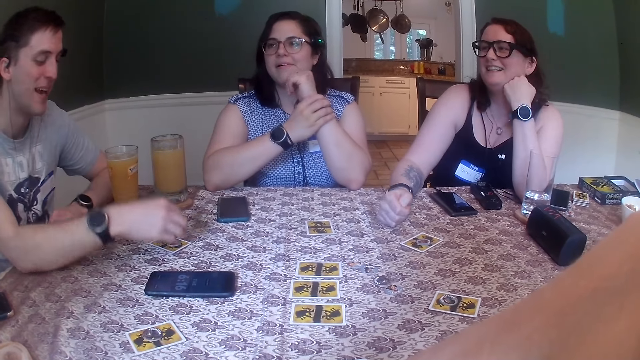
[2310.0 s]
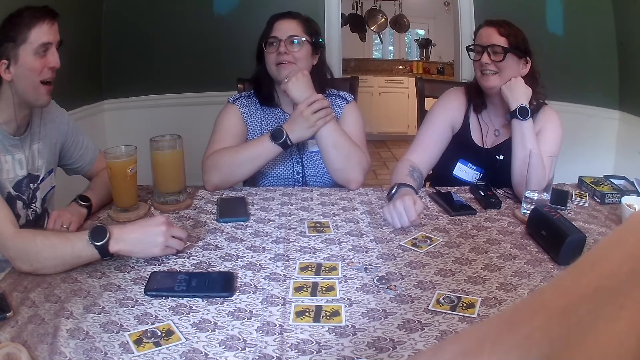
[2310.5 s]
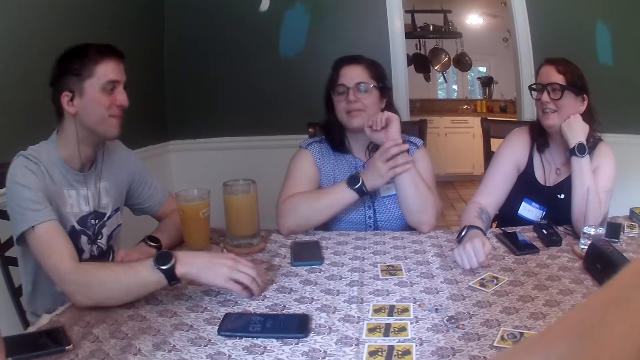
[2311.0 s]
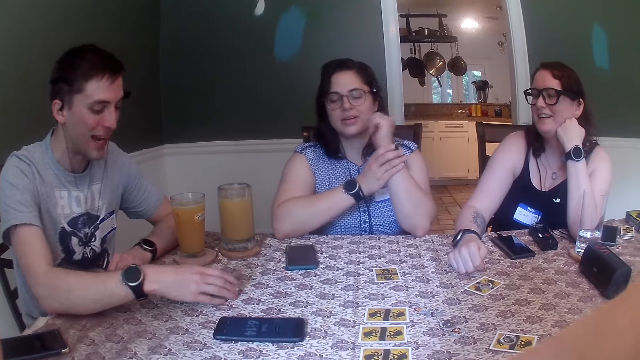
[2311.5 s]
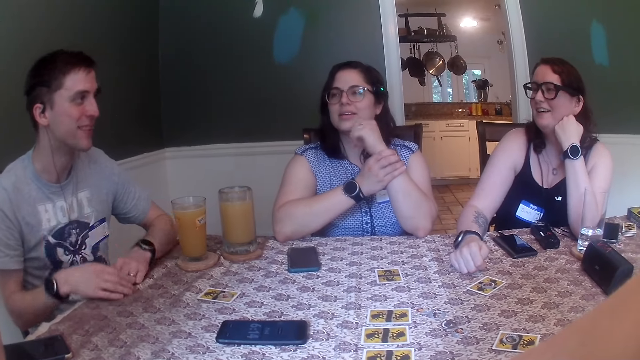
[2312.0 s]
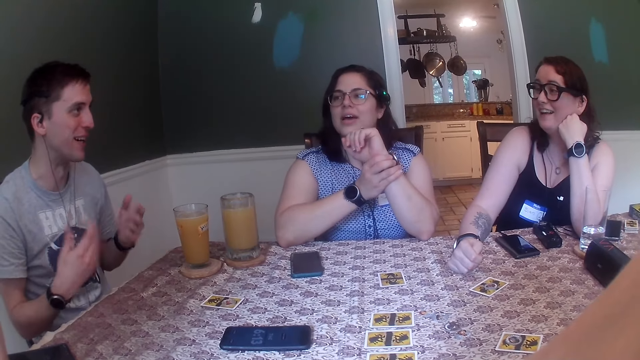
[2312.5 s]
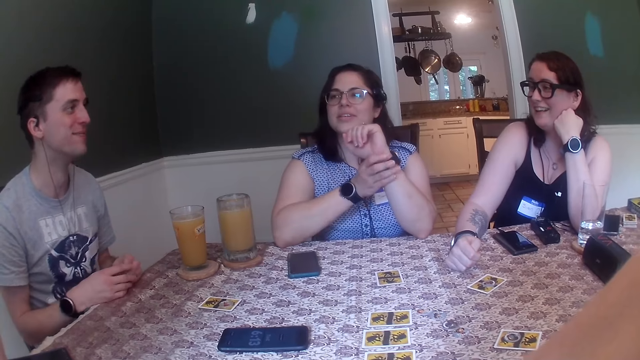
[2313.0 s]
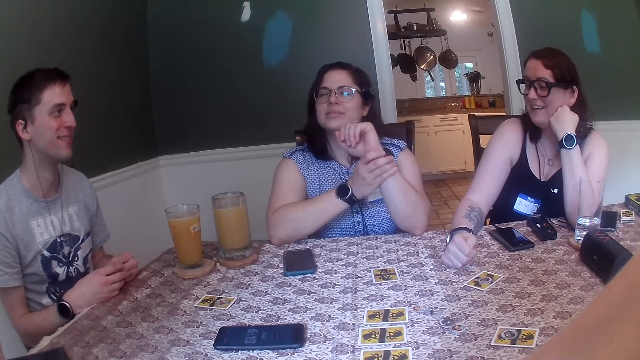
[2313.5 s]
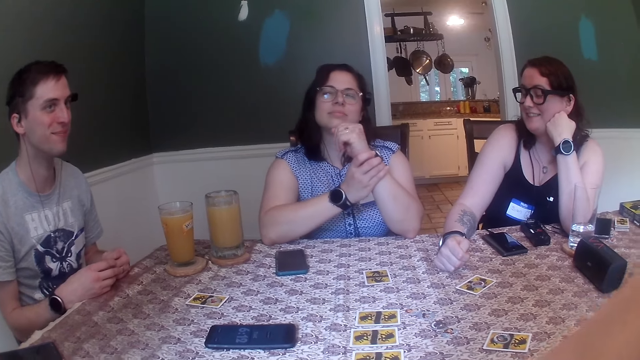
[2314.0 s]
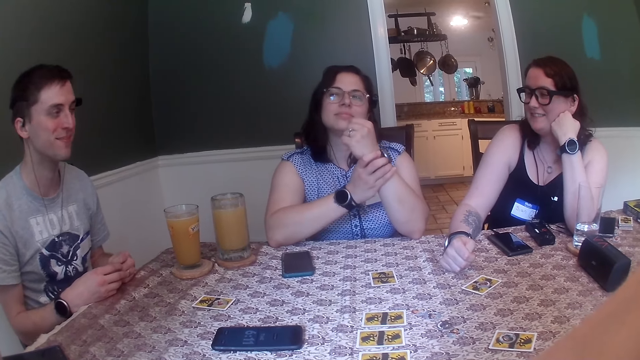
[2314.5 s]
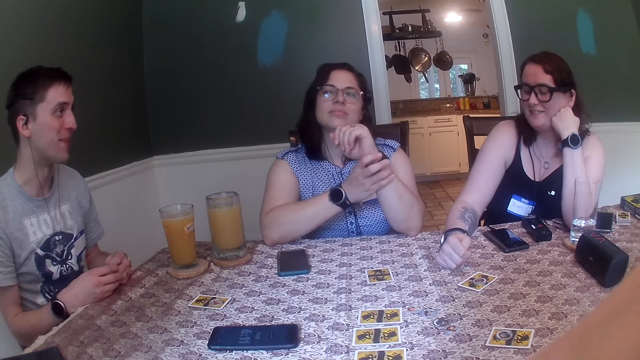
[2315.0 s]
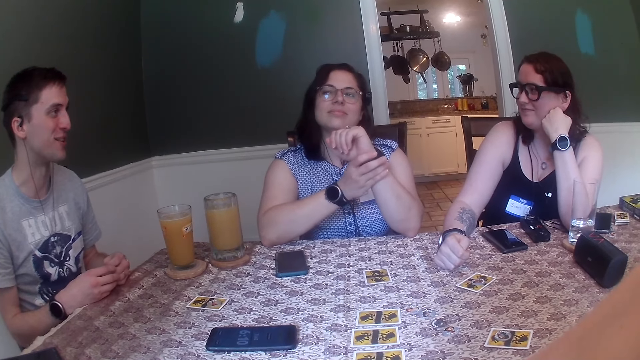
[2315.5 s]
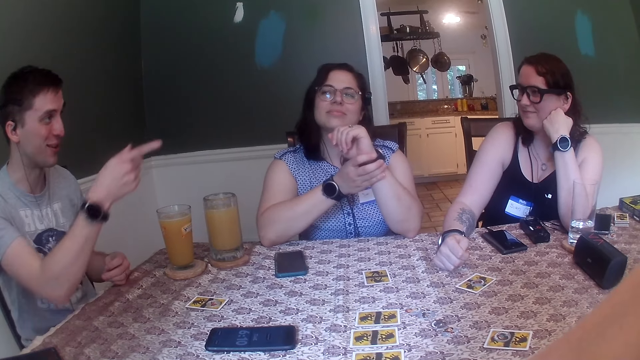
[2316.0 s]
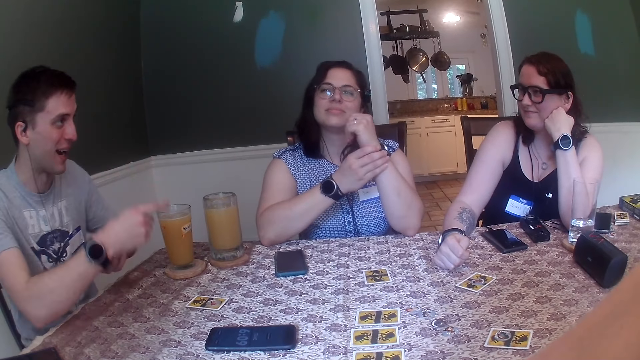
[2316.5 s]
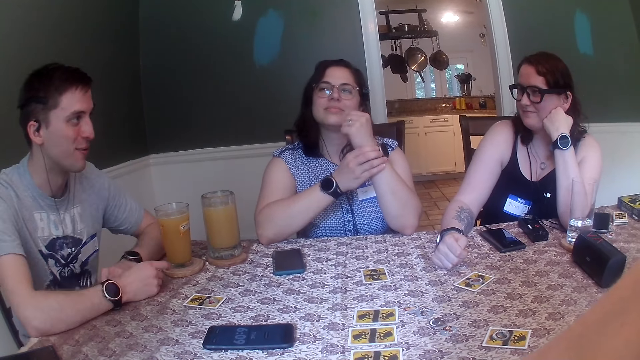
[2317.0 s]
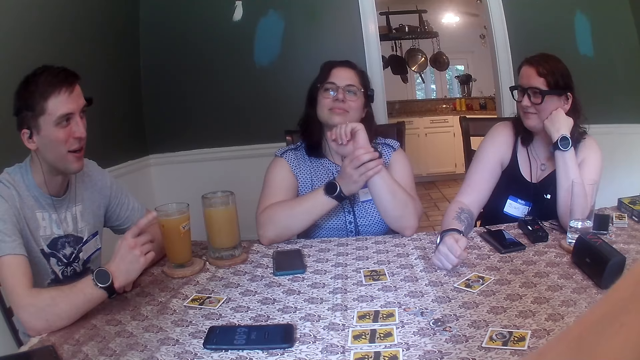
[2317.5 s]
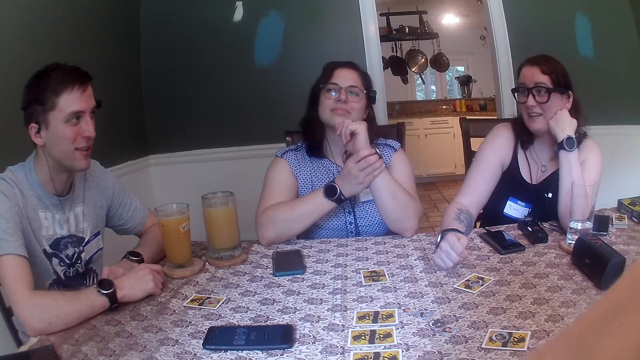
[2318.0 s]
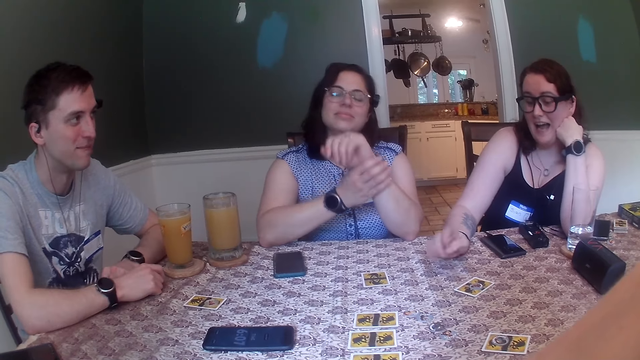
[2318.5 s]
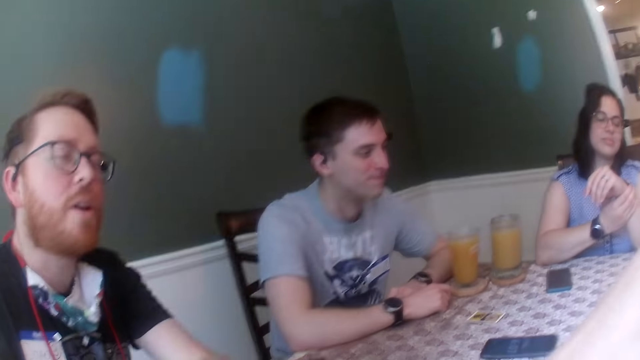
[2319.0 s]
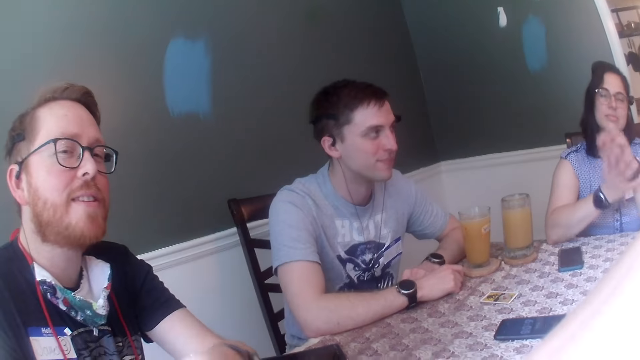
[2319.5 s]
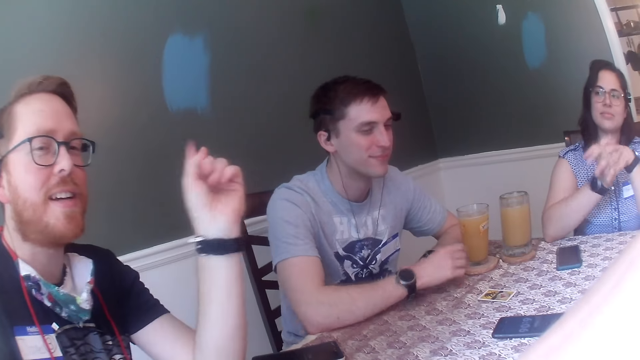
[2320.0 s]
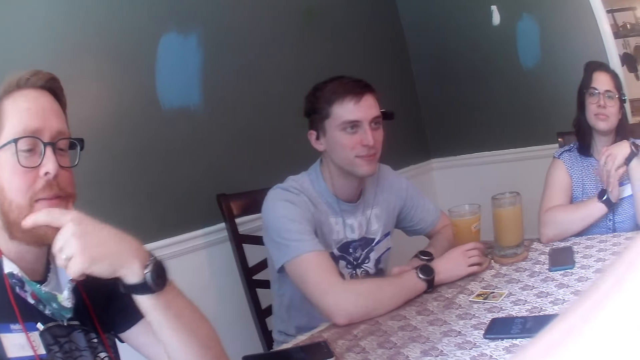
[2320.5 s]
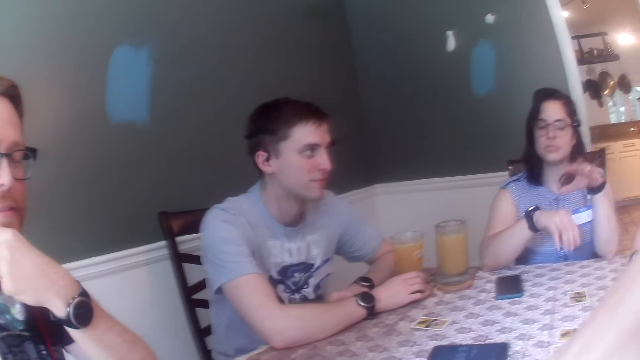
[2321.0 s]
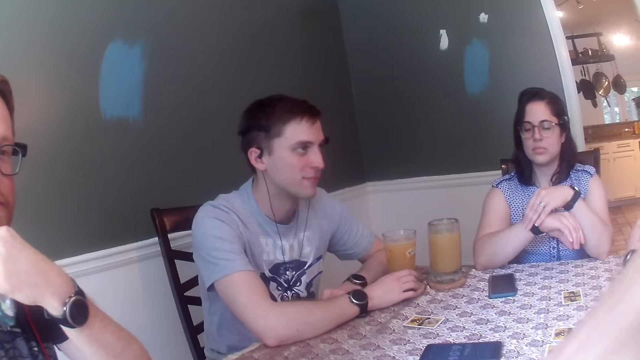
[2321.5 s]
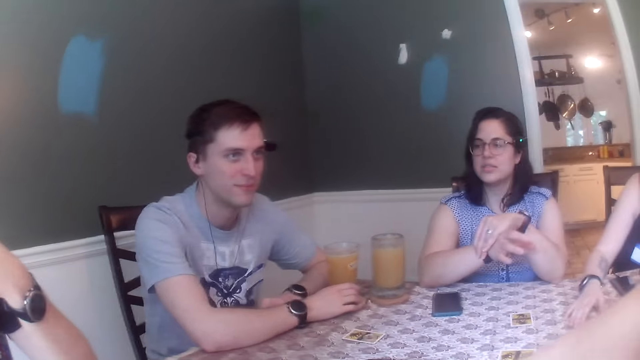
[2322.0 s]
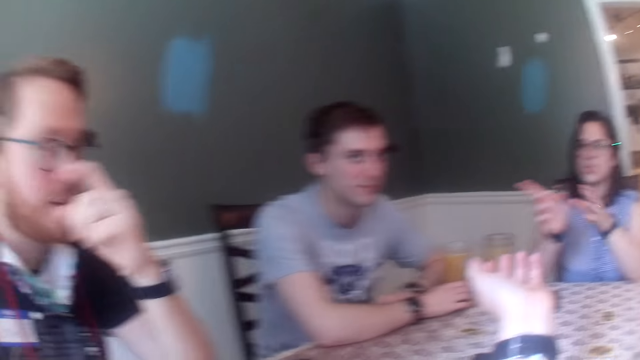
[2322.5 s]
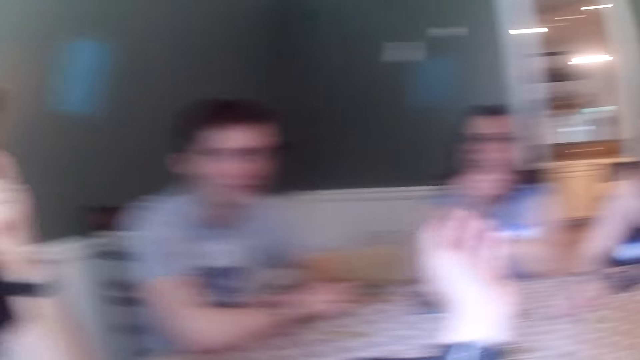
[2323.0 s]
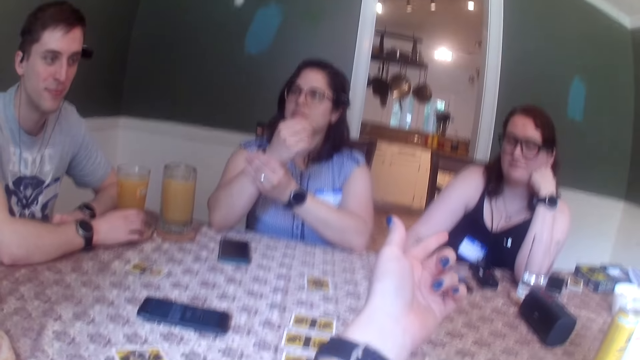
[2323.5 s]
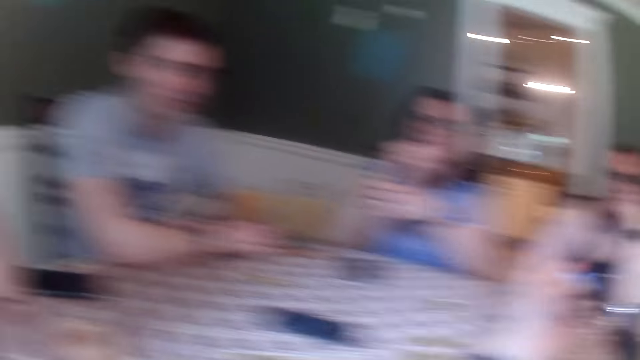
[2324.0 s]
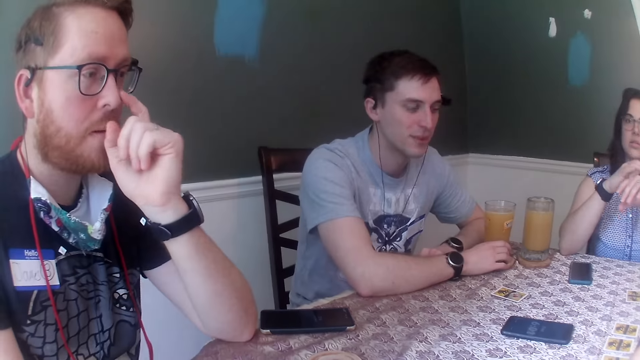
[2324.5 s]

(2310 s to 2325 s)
A man converses with a woman. Another man picks the token on the card with his right hand. The other man converses with another woman. He adjusts the card together with the tile on the table with his right hand. The first man converses with the camera wearer. The first woman adjusts a wristwatch on her right hand with her left hand.

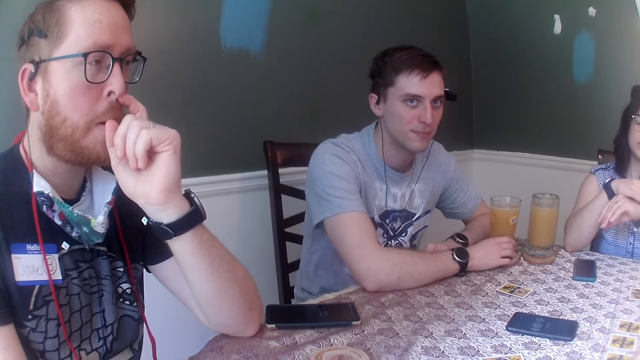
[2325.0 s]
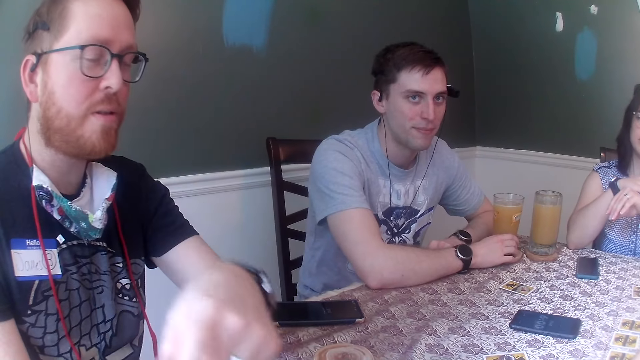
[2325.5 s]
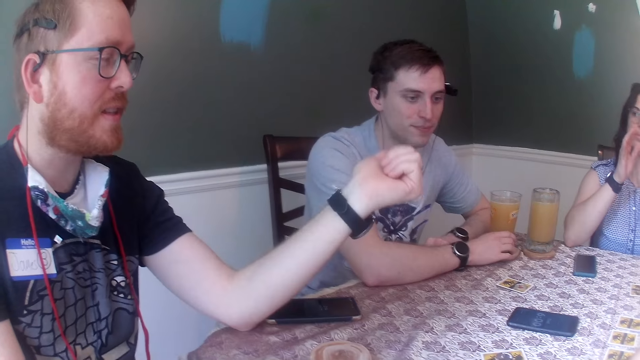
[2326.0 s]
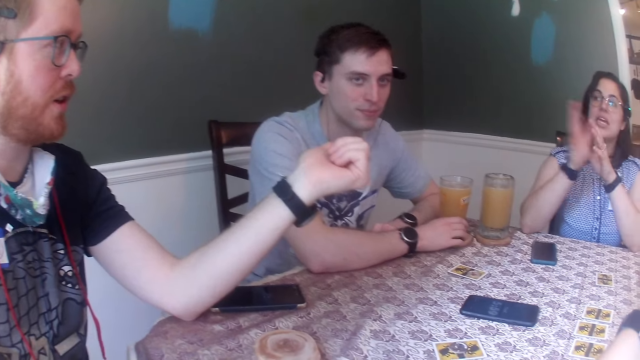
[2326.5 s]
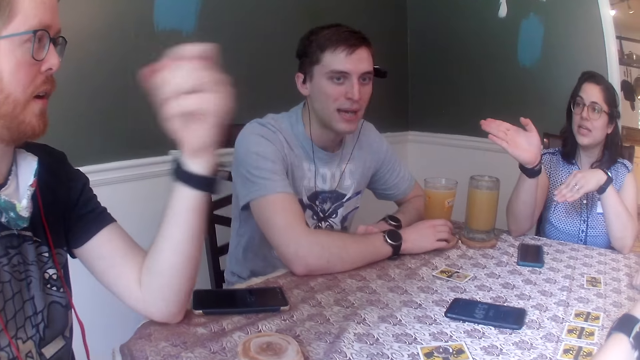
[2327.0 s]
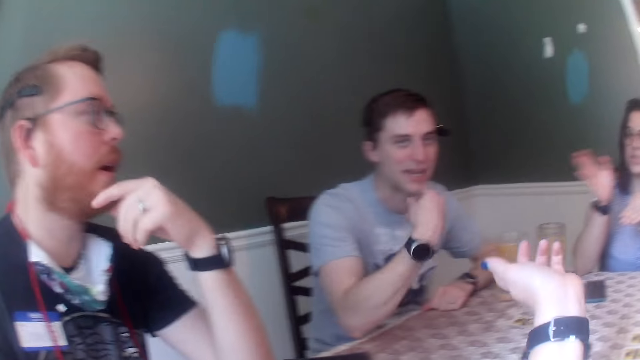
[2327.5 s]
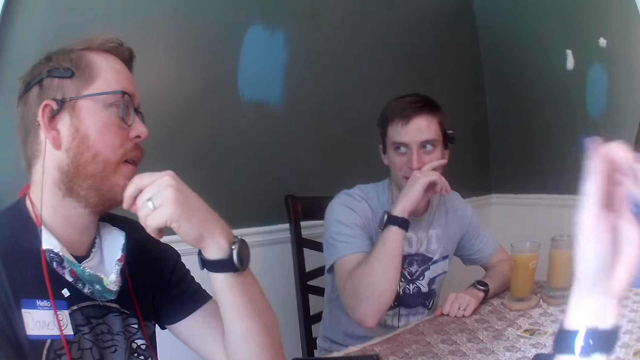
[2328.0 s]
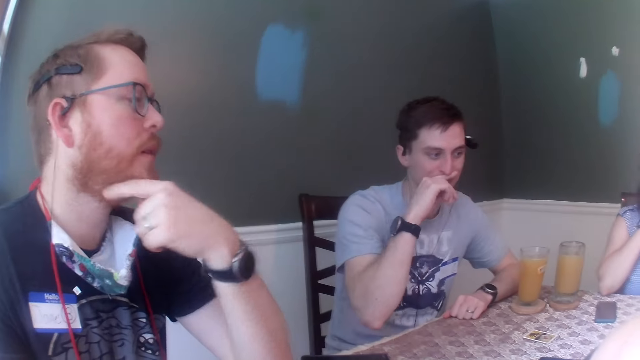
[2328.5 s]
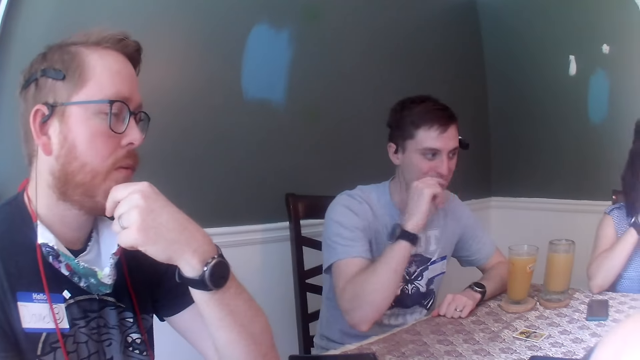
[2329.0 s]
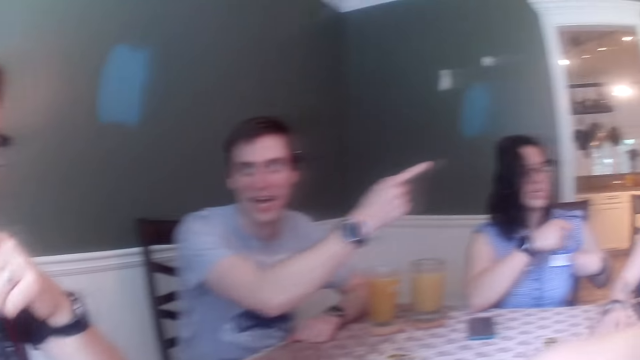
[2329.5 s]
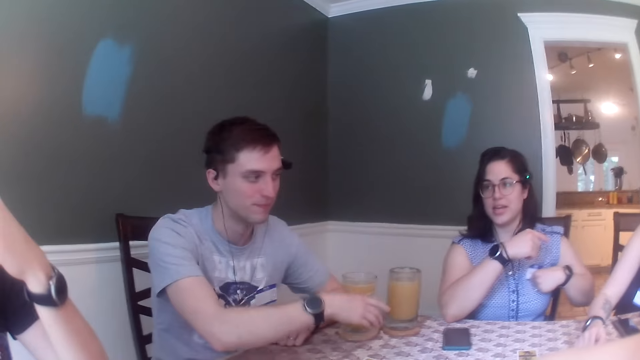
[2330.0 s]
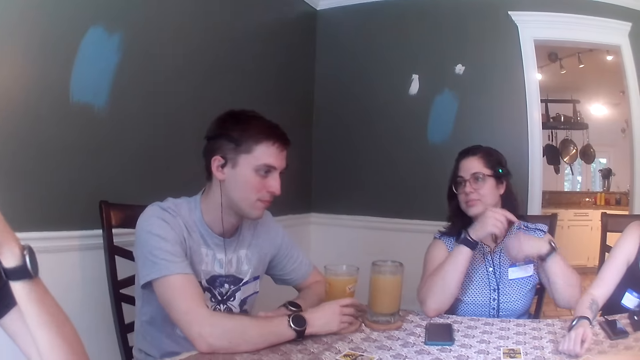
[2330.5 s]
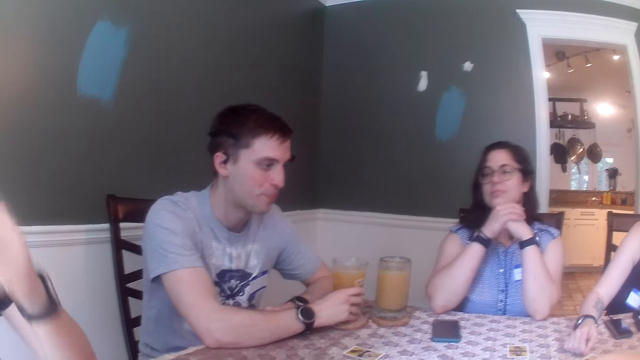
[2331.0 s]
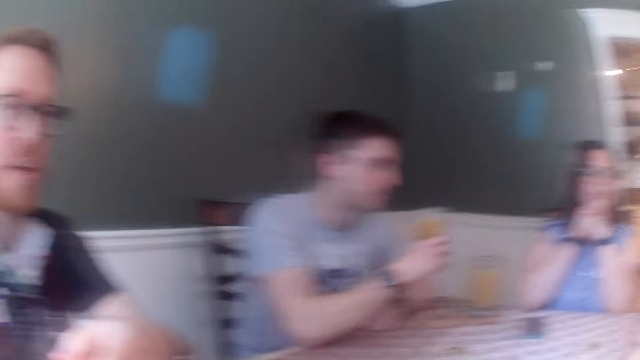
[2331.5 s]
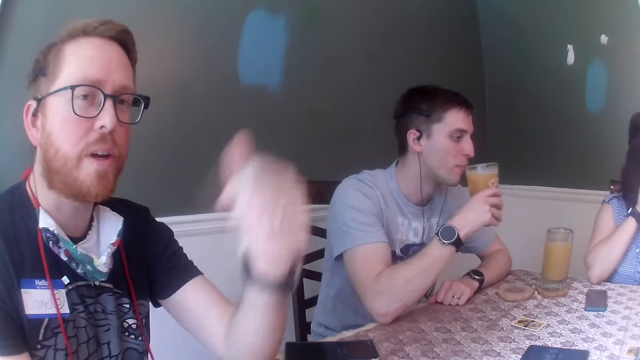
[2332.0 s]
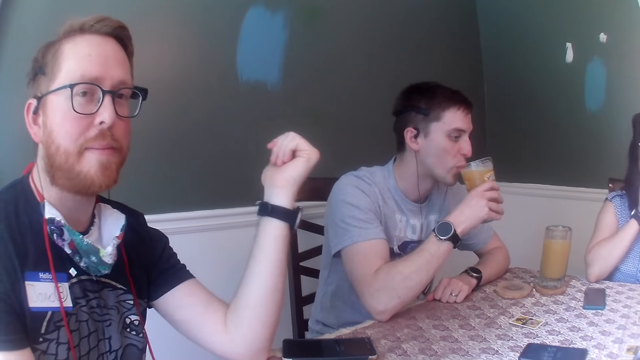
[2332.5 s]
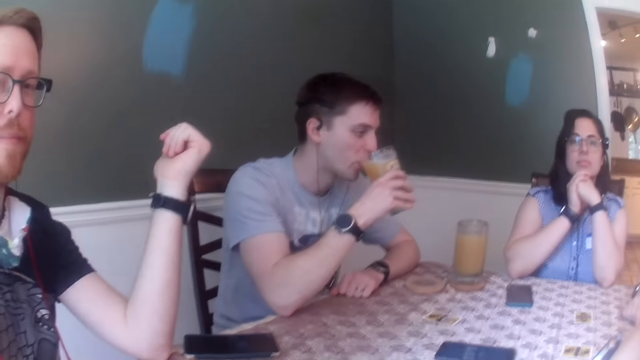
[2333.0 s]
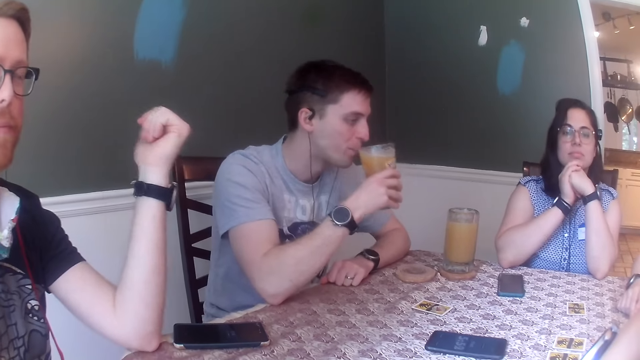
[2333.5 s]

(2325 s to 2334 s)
A woman converses with a man. Another man converses with the camera wearer, the first man, a third man, another woman and the first woman. The second man picks the glass of juice on the coaster on the table with his right hand. He drinks from the glass of juice with his right hand.
